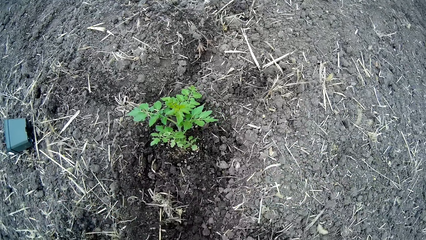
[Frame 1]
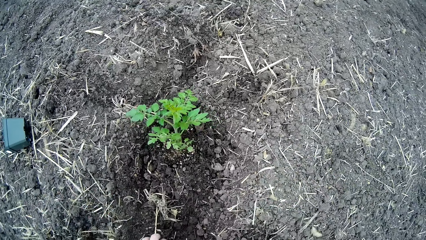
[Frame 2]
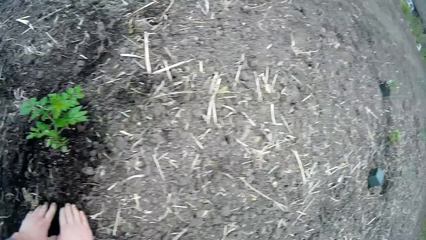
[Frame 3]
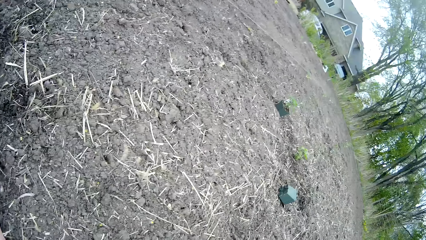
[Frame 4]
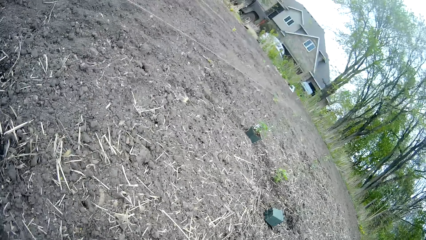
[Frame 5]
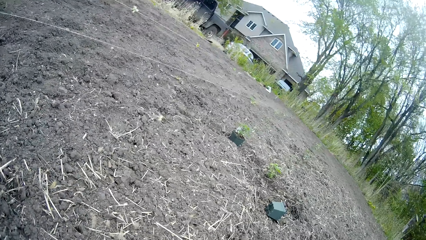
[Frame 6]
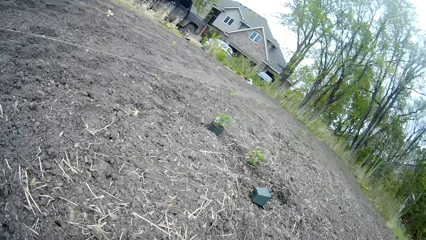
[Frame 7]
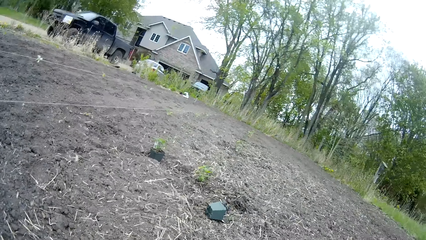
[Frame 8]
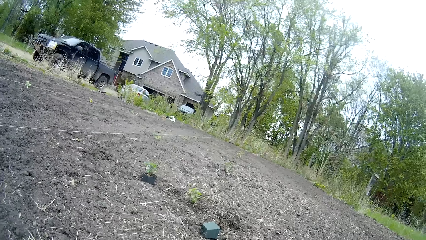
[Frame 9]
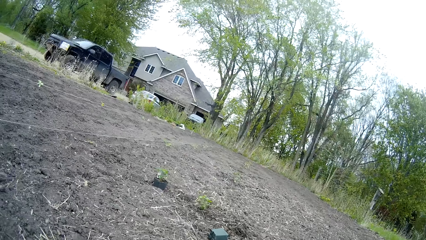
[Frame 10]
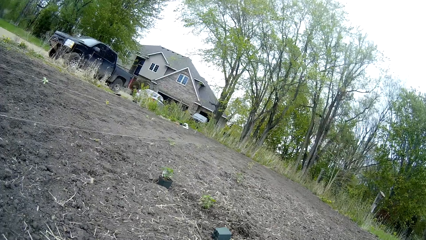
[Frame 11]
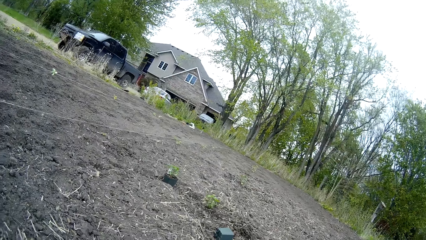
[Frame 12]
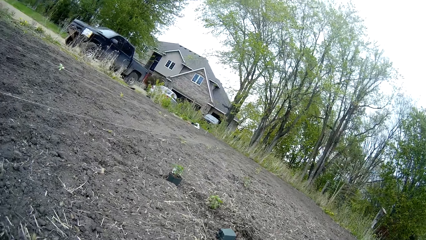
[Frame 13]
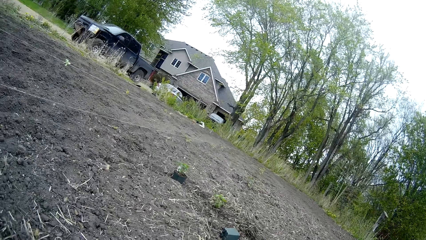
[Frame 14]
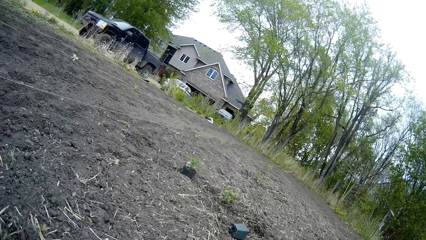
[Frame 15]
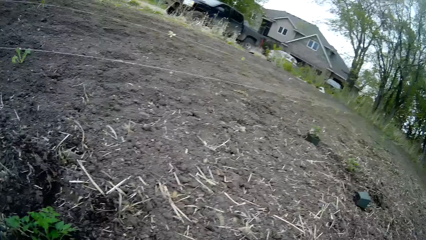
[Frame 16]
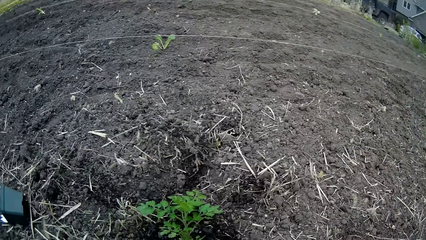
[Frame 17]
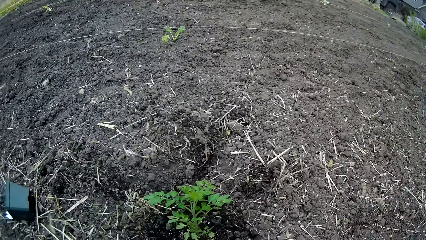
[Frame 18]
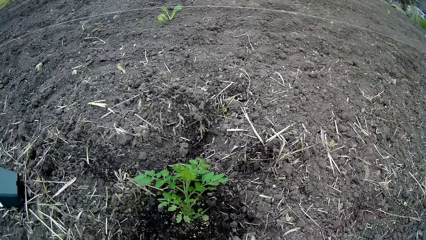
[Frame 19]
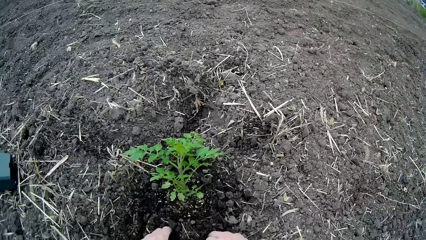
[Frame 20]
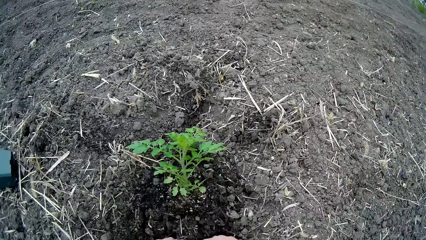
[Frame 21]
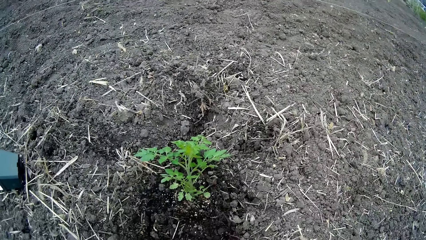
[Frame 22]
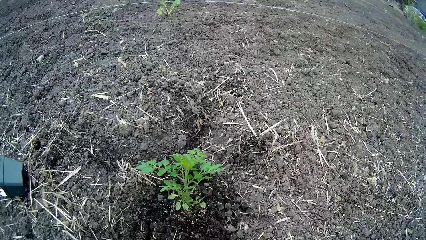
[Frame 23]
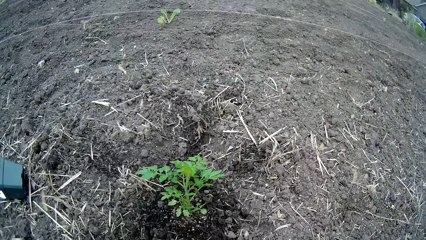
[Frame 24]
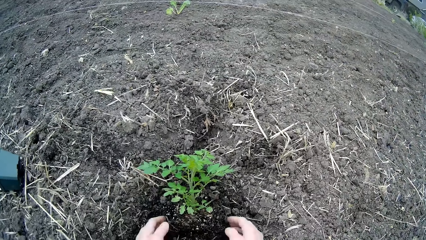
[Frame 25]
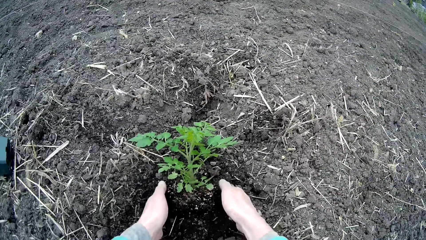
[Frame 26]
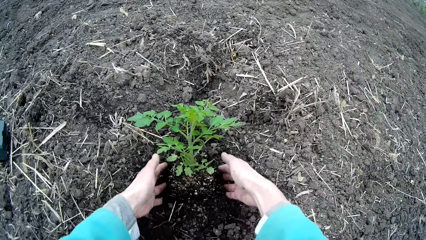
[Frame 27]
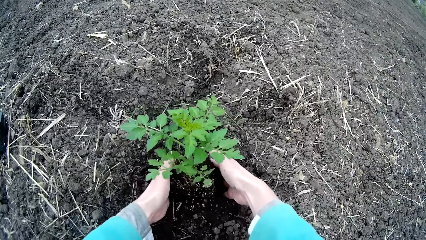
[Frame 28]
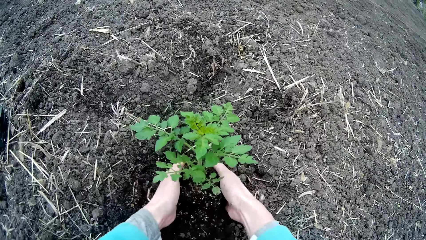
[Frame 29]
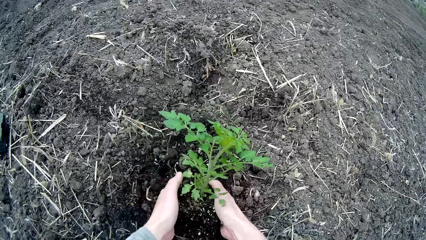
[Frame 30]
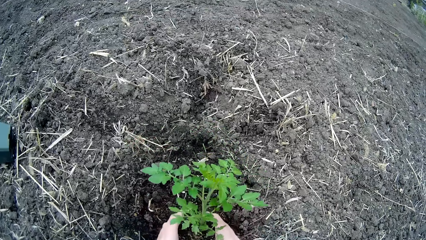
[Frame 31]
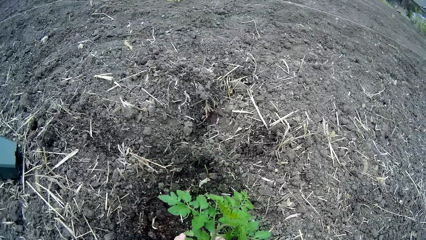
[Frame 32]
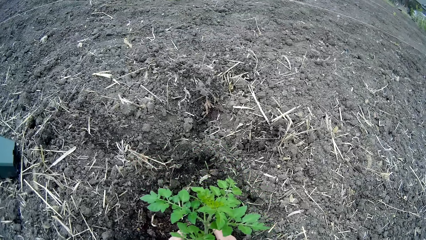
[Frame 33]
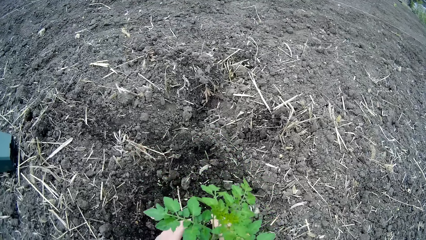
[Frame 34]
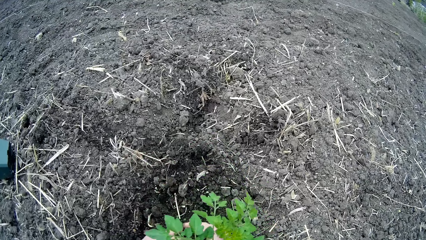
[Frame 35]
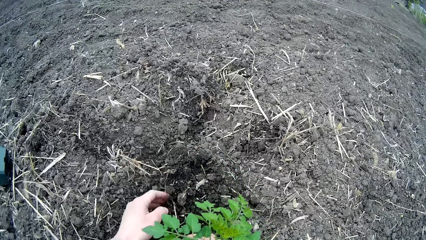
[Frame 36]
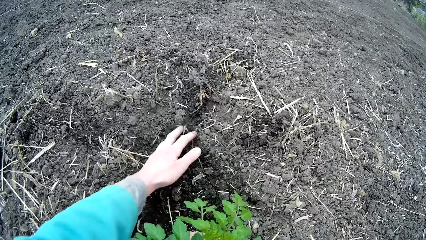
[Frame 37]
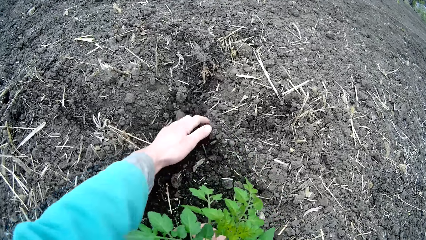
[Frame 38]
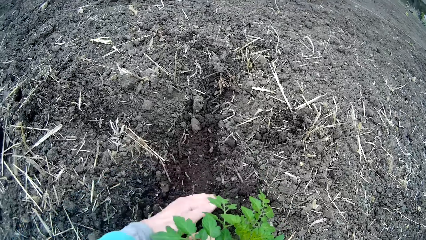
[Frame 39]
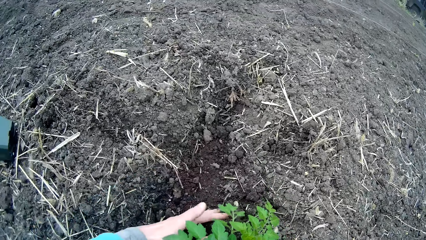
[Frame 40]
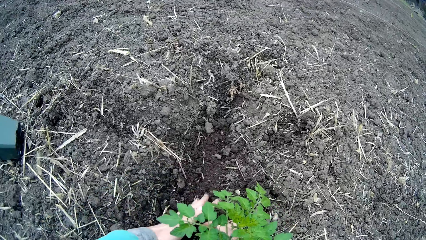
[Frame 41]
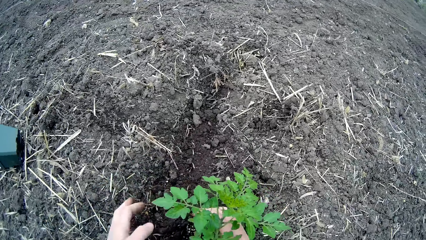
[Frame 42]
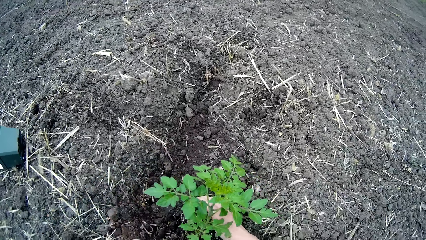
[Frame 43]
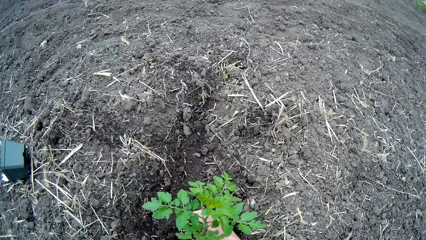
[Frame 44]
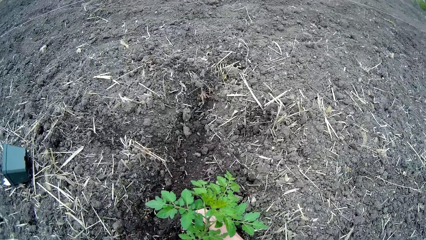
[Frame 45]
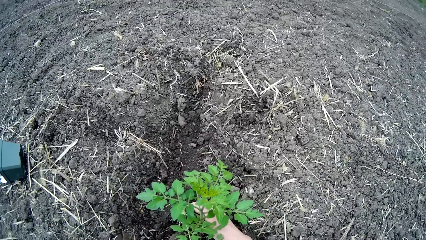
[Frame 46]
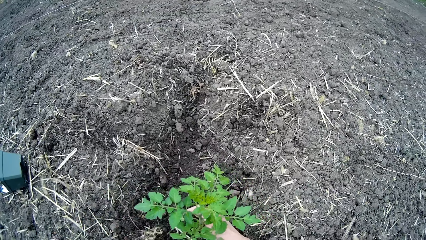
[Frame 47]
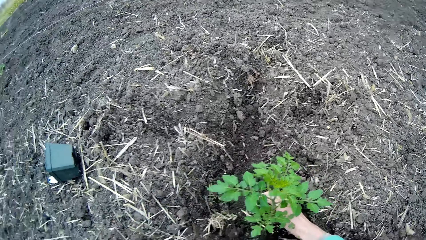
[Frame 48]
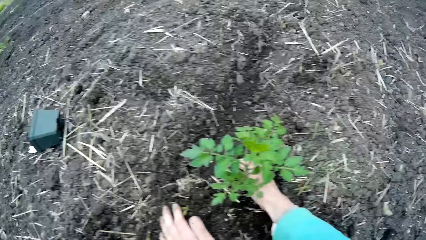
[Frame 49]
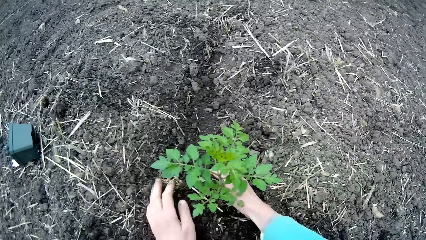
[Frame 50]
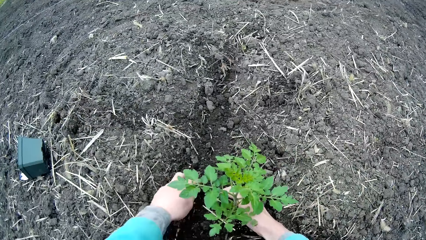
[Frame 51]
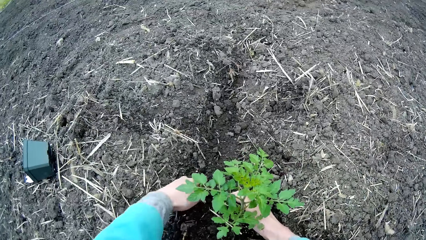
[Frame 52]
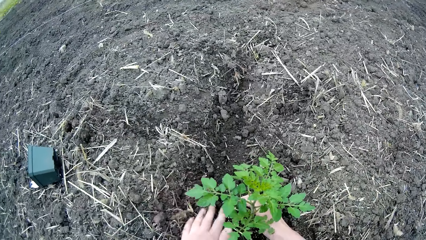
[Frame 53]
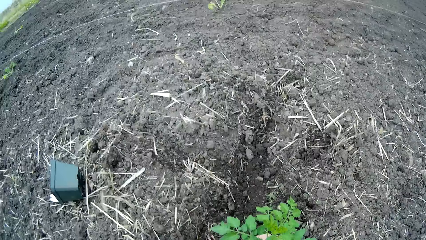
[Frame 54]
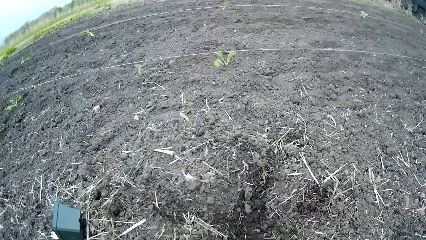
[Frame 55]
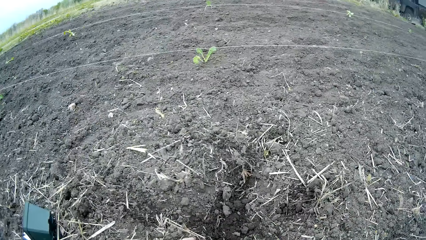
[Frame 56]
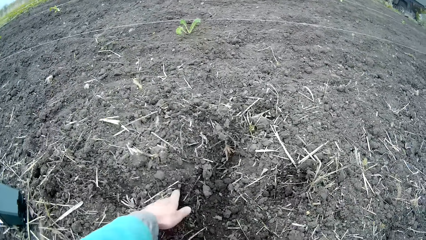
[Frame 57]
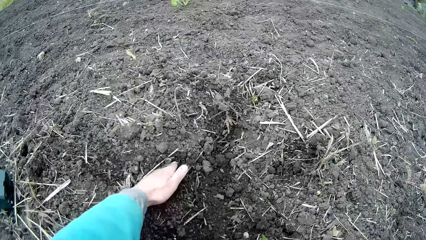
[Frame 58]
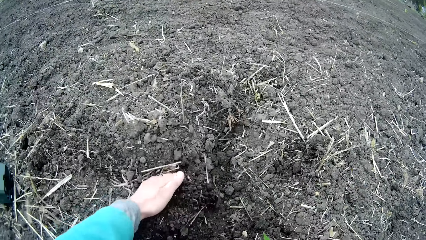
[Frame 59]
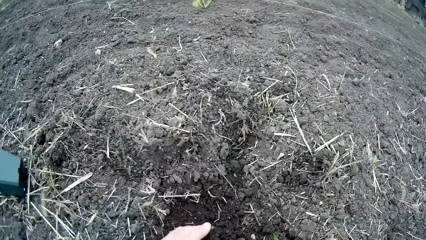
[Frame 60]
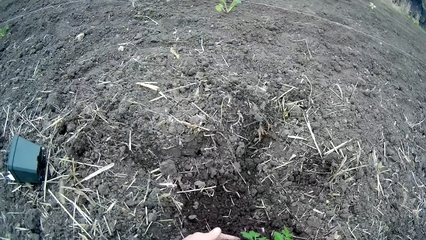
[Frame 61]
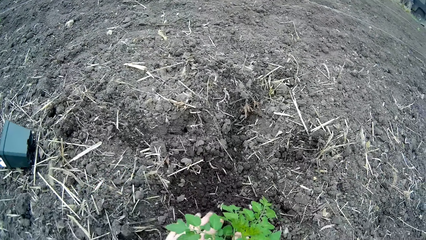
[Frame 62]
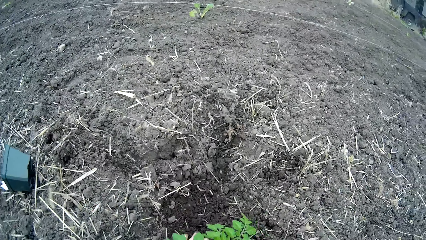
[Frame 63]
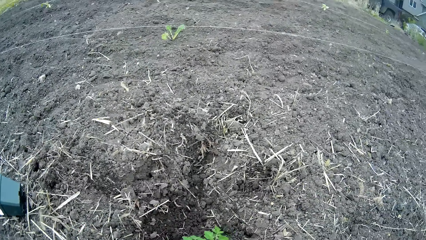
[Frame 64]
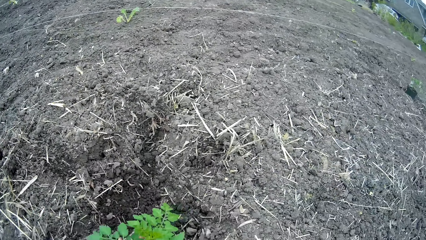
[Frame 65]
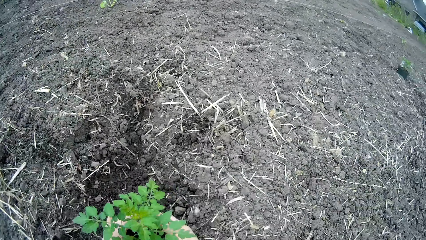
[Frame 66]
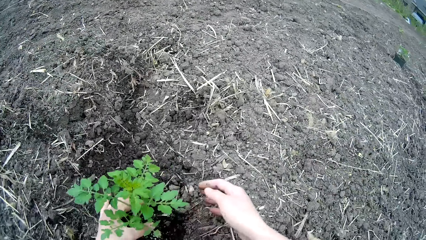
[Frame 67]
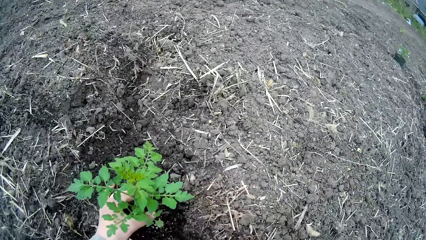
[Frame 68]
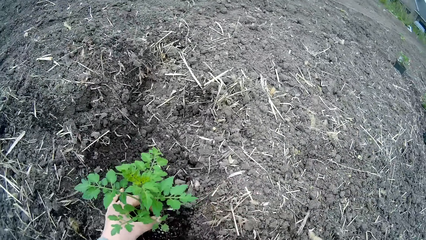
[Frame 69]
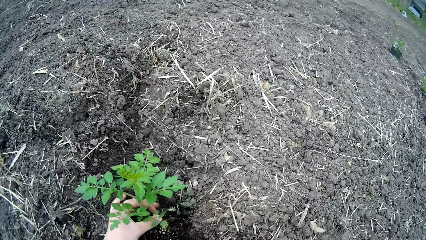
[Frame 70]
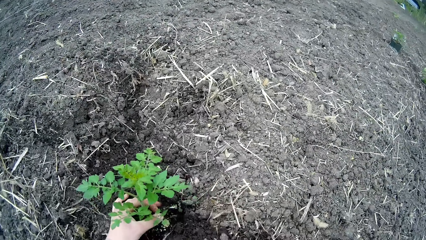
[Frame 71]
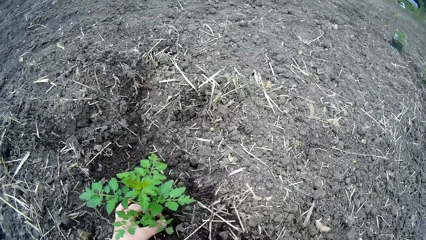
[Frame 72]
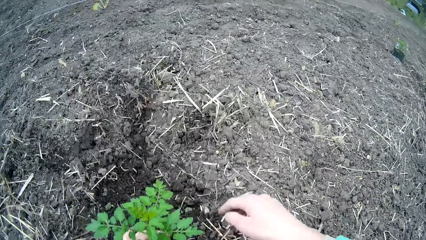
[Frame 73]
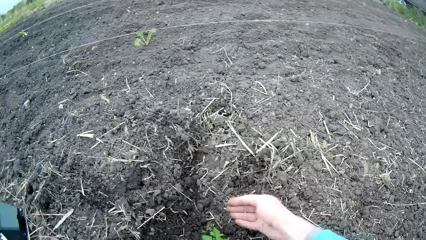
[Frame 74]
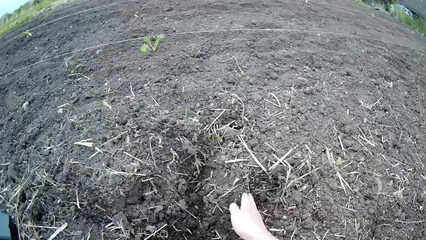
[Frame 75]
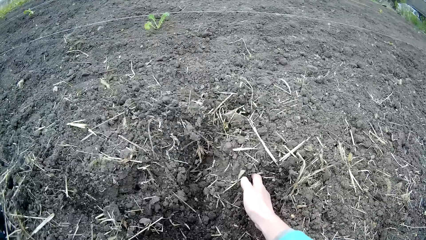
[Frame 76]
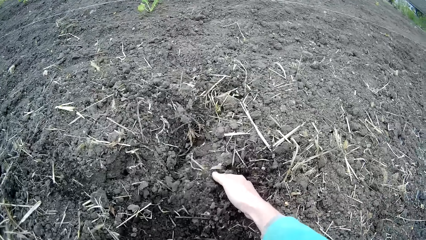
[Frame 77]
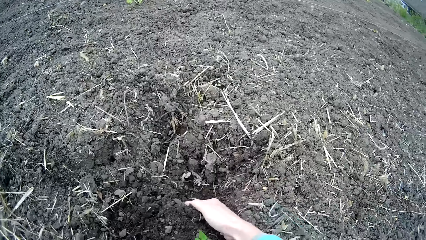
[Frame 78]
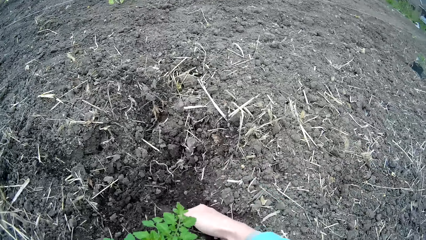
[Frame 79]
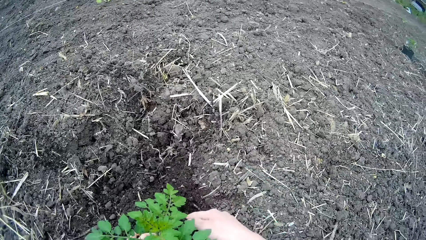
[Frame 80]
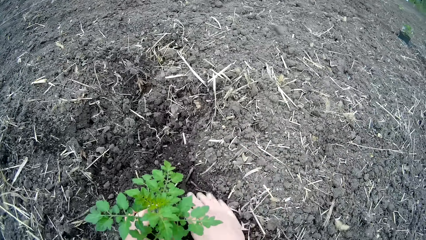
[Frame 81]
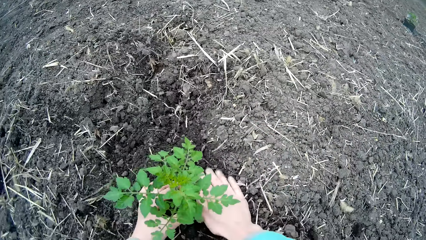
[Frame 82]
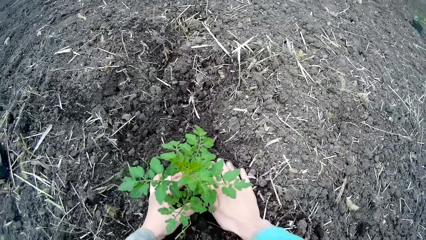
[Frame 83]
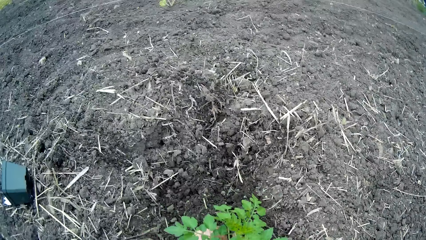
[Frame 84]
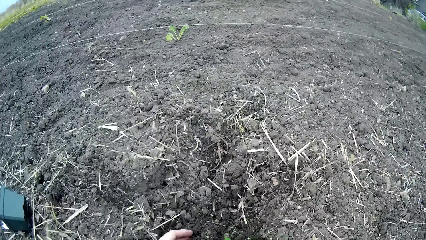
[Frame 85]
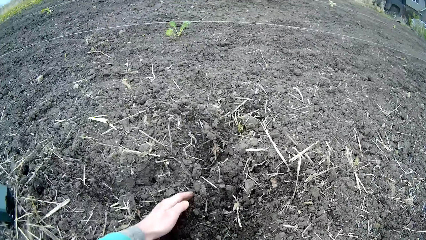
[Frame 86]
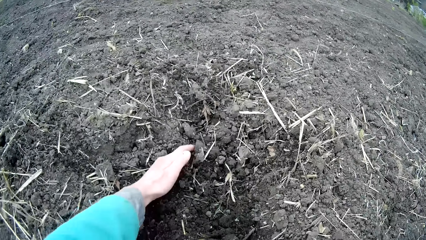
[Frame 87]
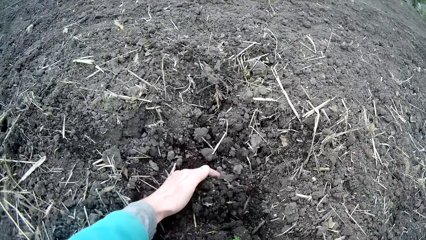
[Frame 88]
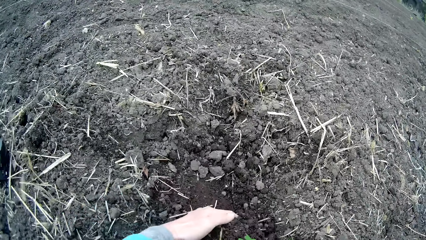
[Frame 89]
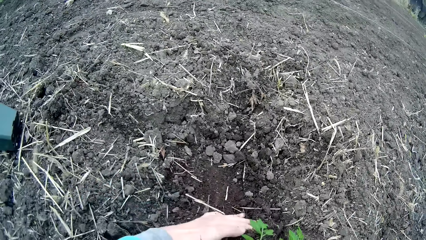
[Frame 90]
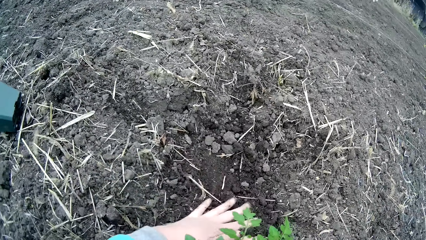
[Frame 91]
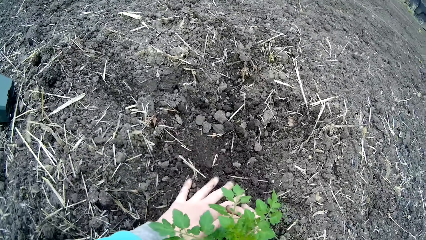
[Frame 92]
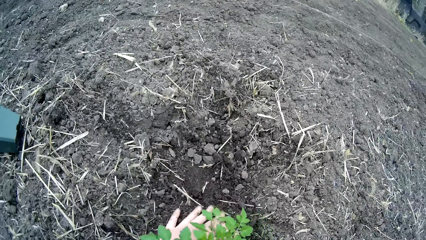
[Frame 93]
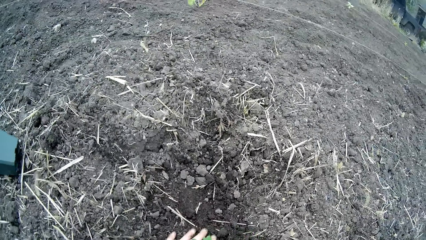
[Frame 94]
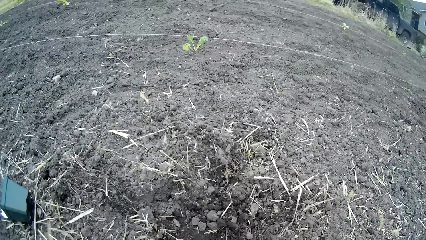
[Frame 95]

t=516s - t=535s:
The camera wearer looks around. They cover the plant with soil. They move the plant in the soil. They cover the plant with soil.
